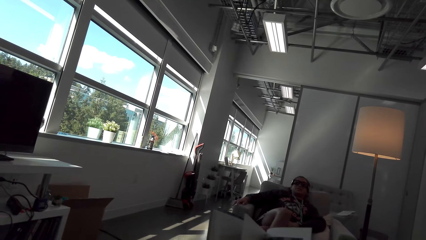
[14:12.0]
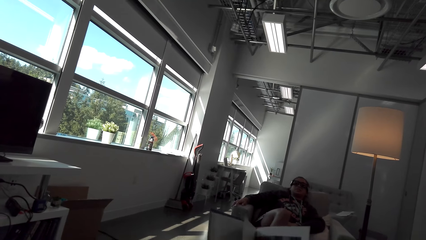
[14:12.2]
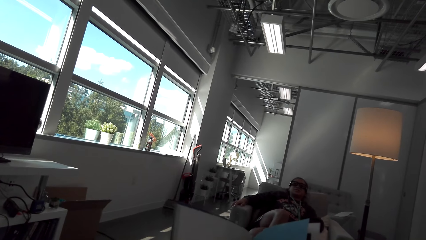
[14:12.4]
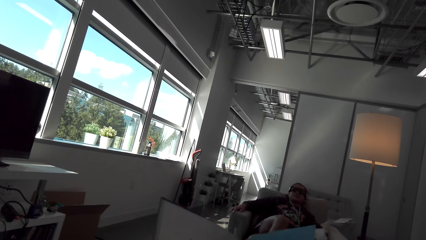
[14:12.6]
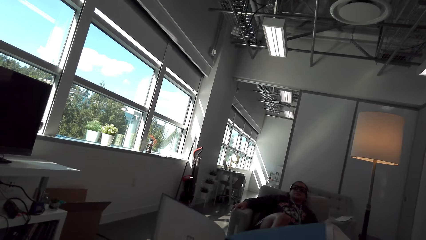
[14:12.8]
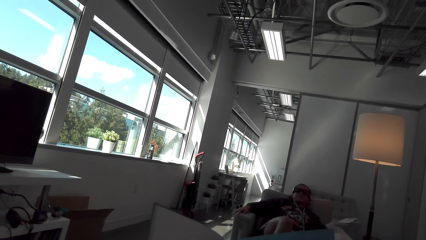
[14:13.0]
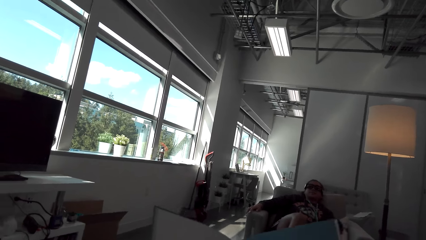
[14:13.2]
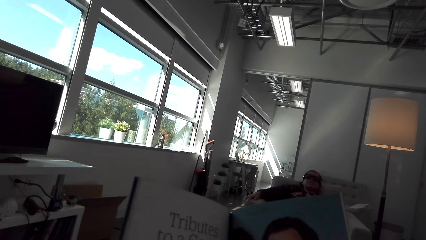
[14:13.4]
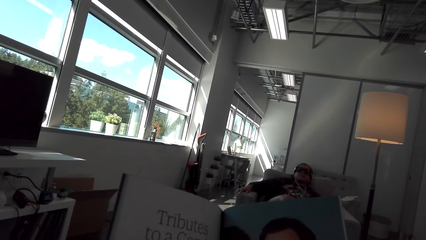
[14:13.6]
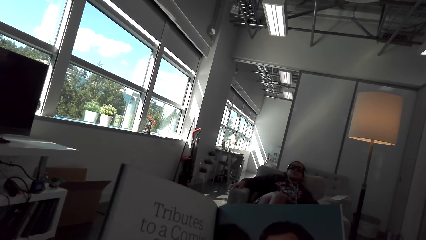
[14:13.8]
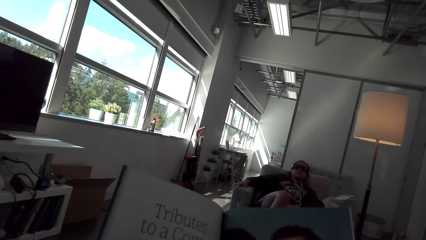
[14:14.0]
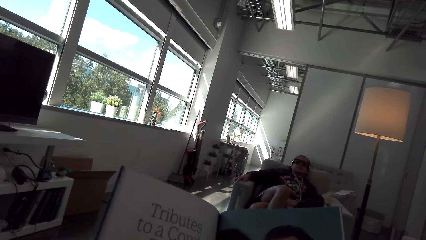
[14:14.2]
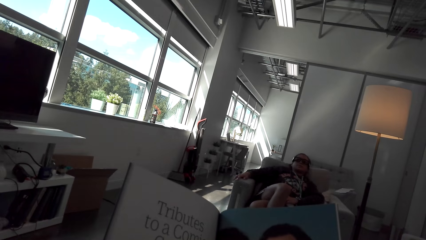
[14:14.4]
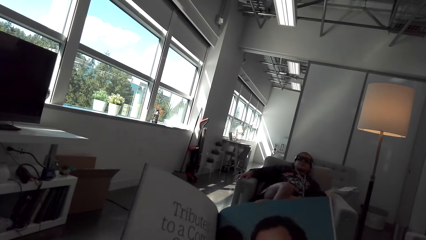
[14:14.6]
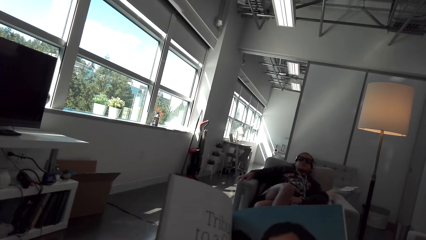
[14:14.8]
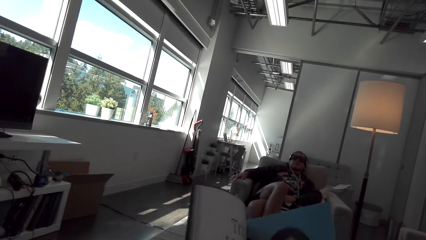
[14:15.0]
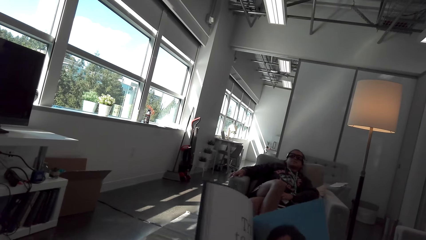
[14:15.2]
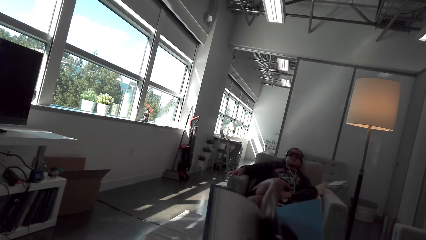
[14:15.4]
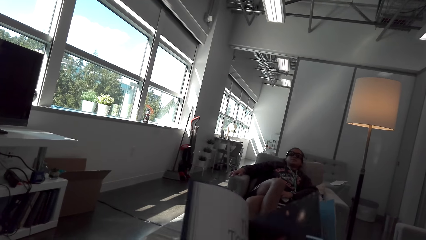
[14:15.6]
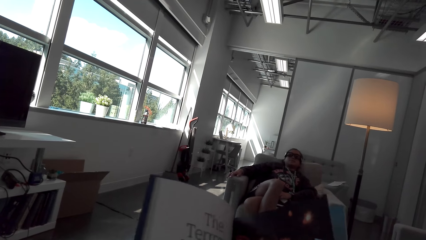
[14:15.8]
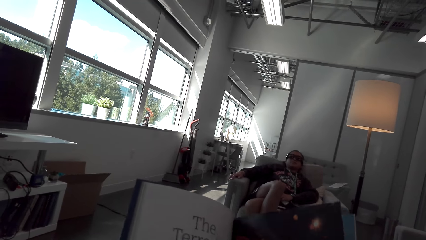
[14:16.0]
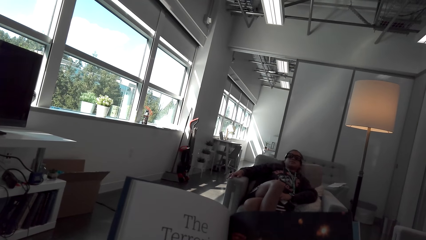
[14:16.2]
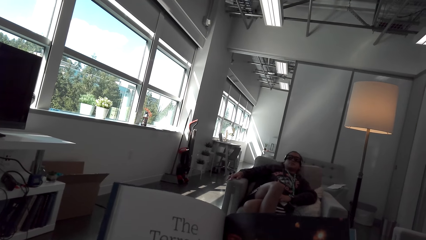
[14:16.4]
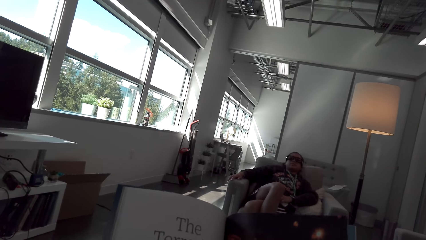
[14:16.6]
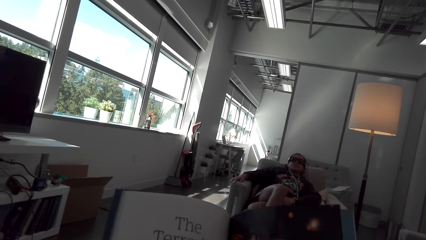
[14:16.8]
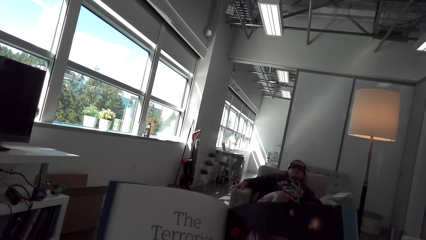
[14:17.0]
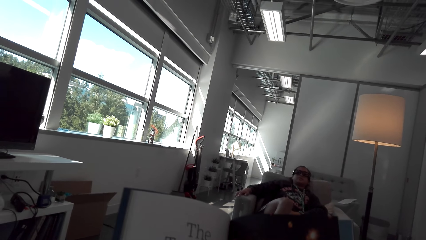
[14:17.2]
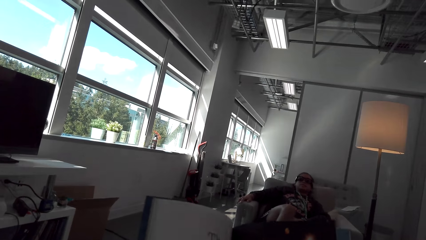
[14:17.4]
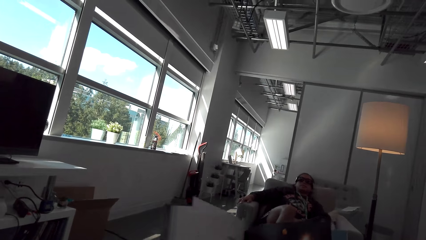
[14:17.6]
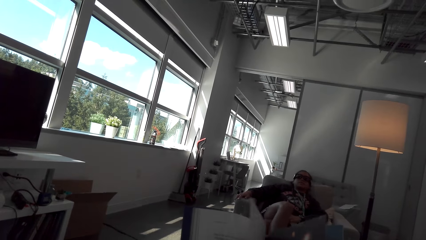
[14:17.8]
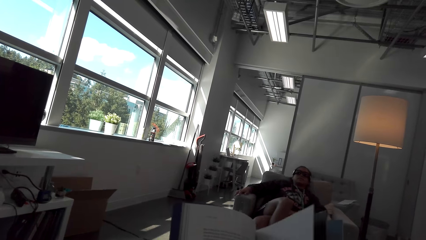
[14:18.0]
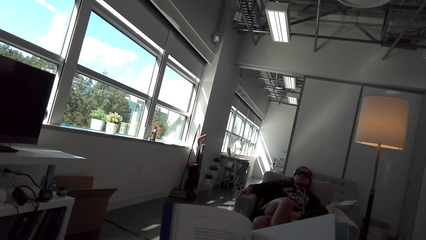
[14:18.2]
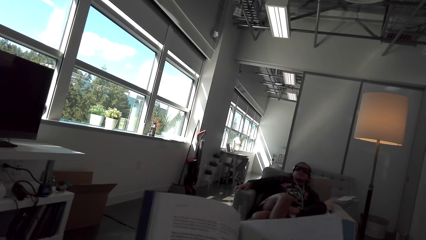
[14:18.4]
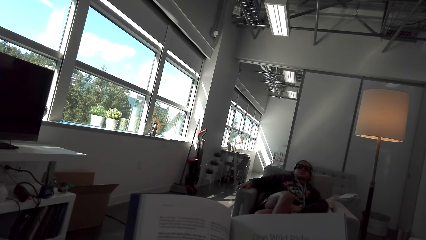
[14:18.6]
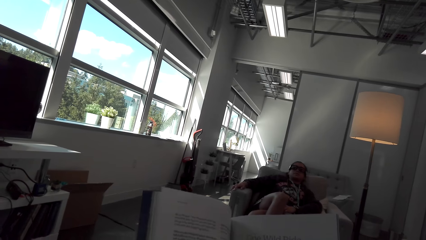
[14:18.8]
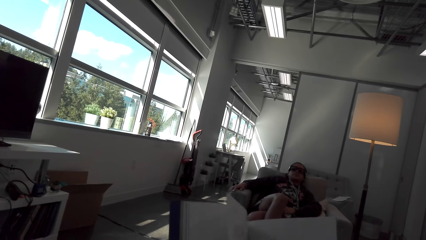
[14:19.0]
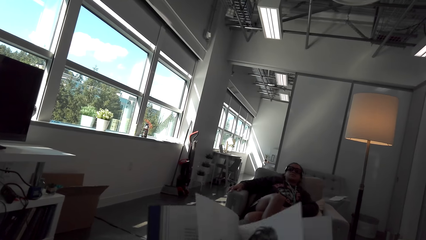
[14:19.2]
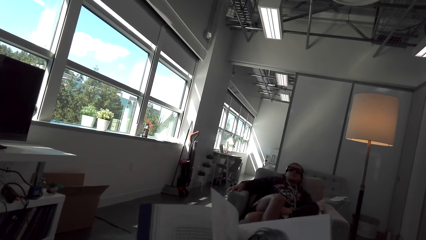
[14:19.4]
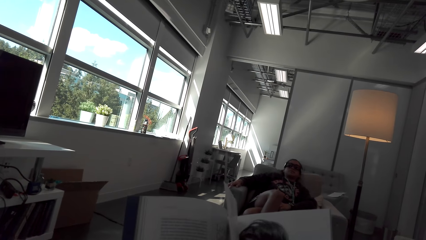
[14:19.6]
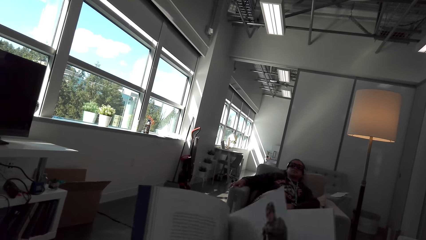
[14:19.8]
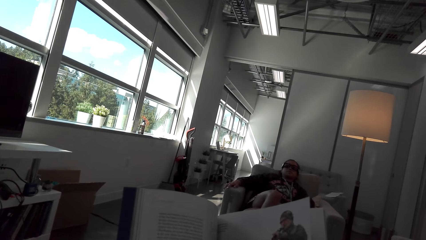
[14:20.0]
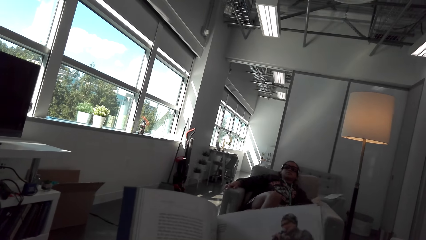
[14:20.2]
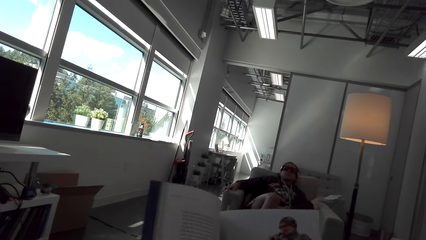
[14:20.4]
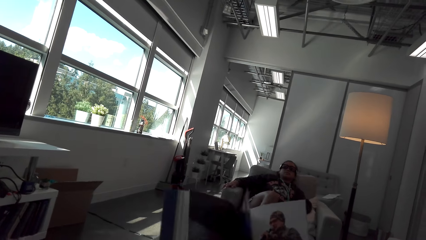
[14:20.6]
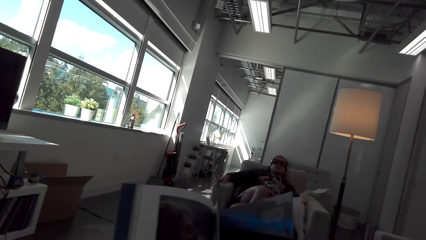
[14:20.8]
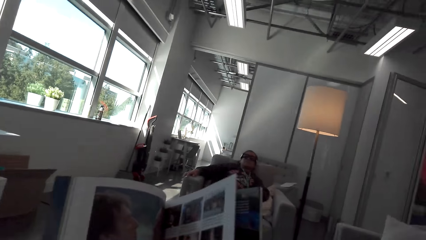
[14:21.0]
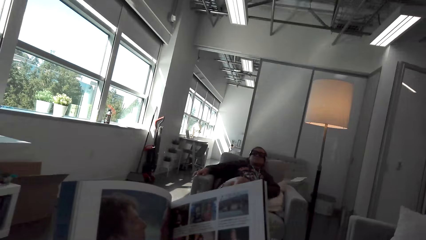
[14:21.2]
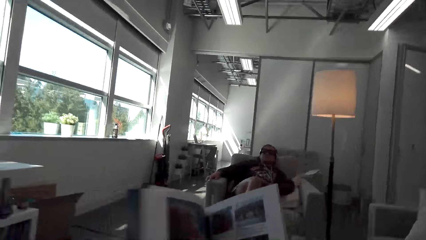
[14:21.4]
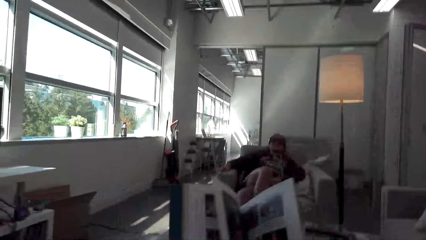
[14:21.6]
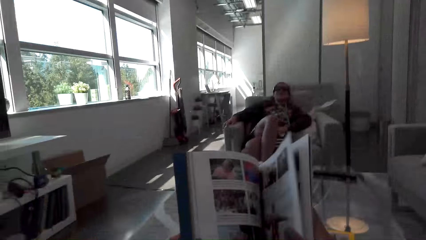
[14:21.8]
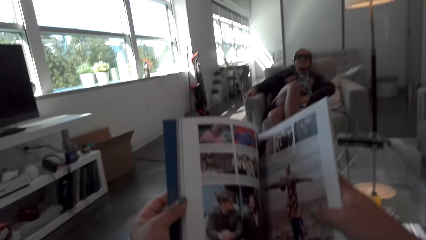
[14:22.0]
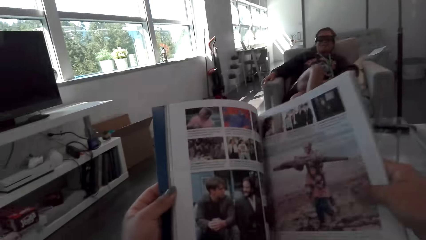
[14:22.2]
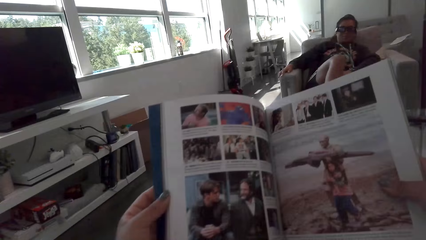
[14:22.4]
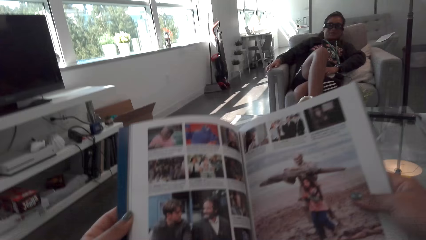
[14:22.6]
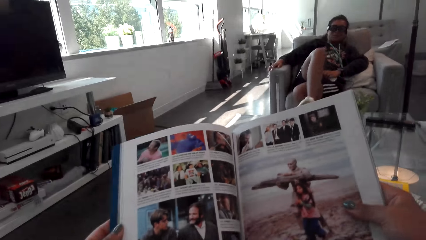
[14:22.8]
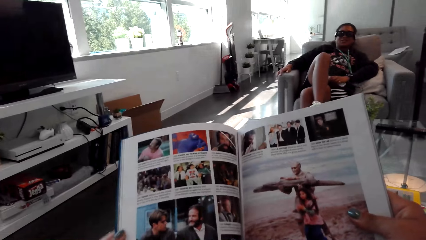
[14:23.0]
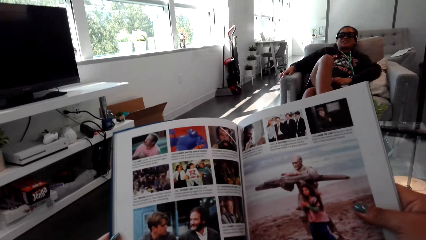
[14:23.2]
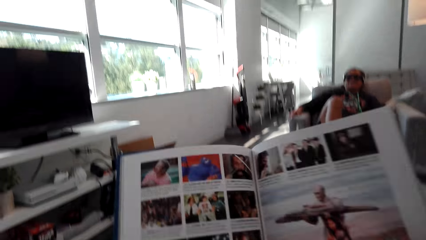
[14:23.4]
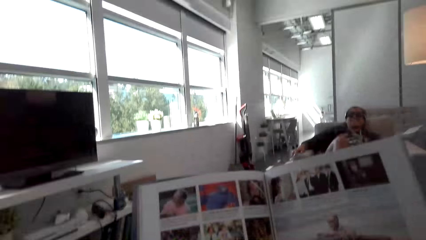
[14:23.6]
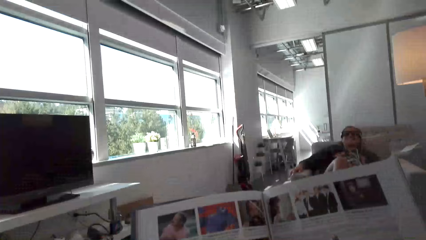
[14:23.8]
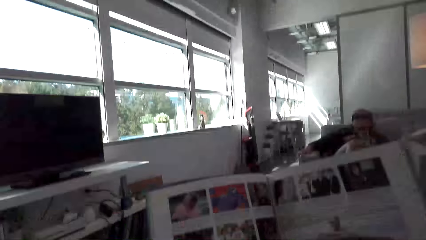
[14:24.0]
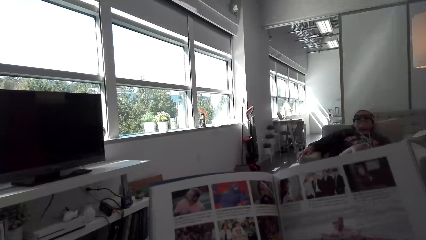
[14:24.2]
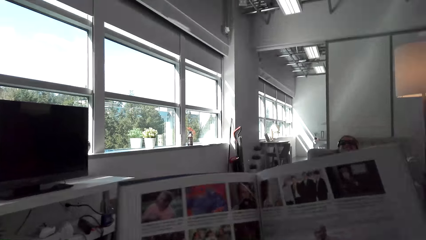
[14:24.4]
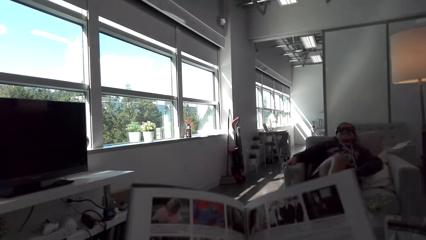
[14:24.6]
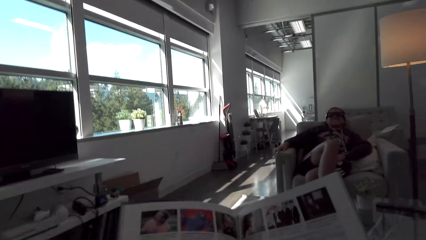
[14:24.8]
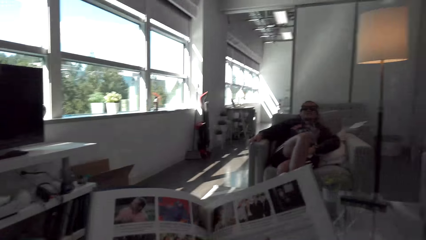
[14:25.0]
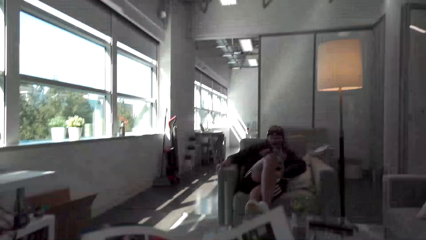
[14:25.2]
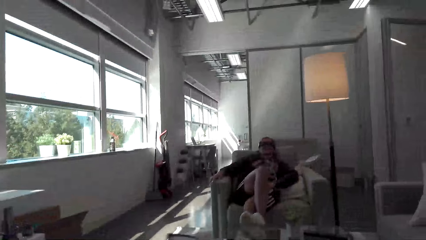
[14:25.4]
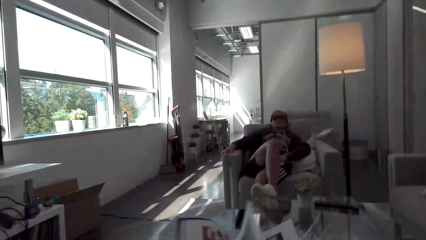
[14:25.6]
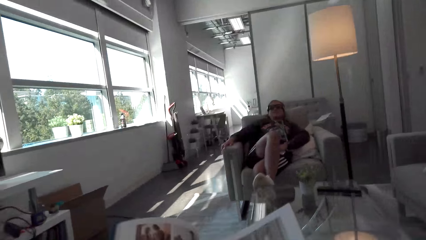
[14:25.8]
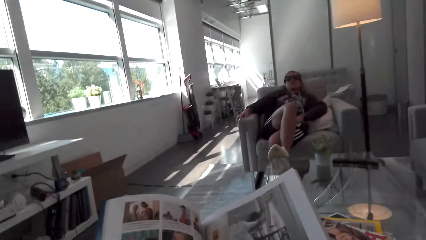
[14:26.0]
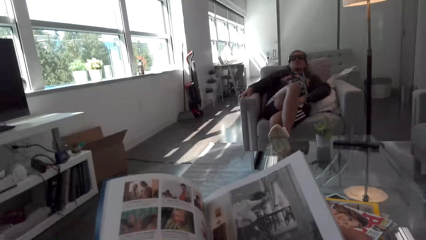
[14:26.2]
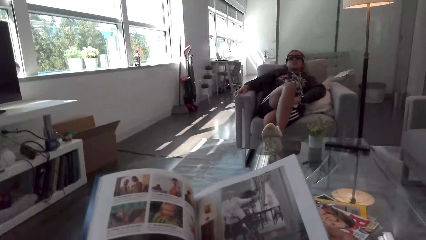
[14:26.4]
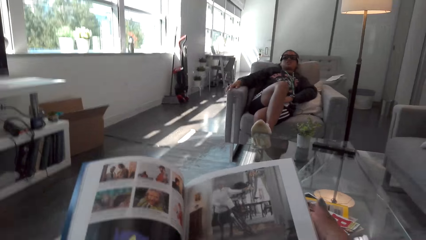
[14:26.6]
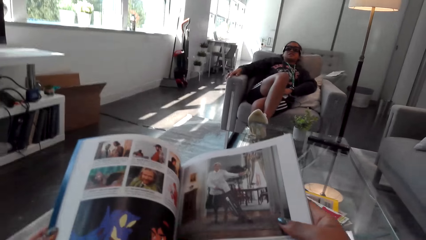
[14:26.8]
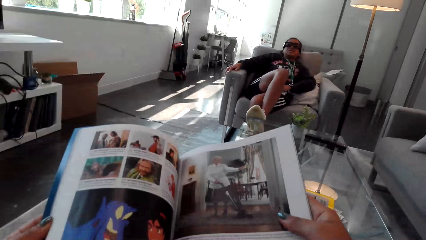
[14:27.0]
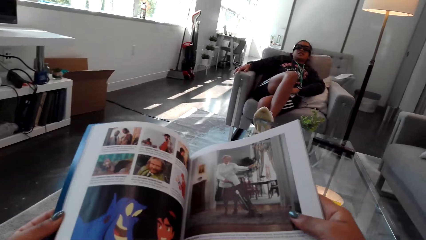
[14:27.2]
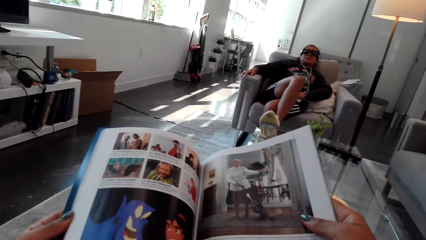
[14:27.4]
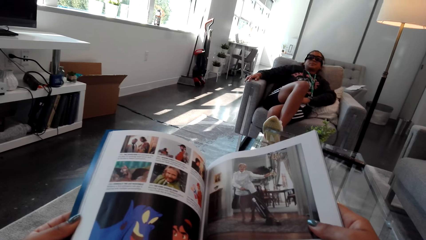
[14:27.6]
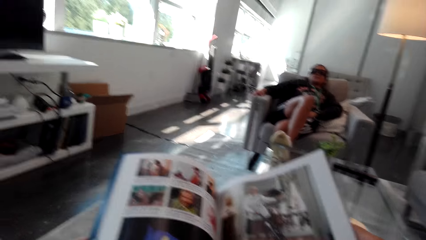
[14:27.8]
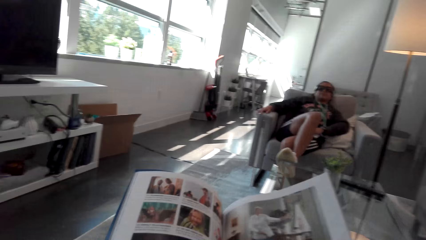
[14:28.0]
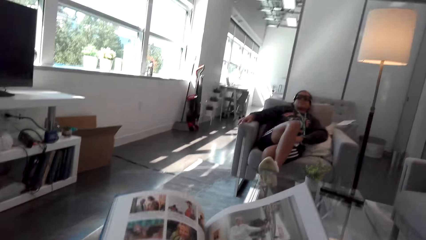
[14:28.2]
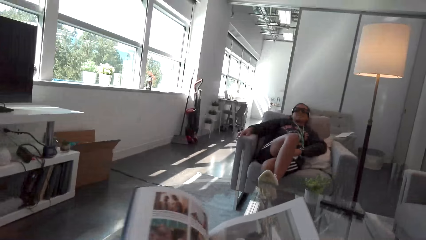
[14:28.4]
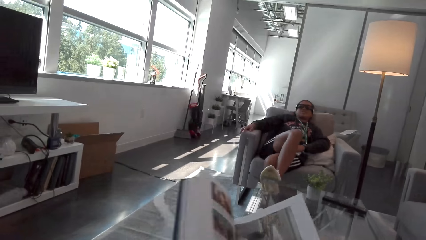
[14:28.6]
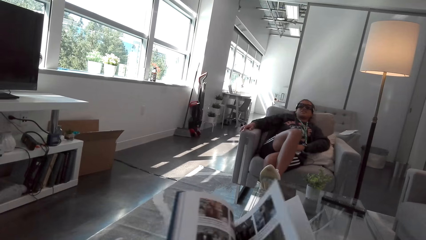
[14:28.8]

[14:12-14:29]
The camera wearer converses with a person. They turn a page. They look at the book. They hold up the book. They turn the pages. They look at the book. They open the pages. They converse with the person. They look at the pictures on the book.
